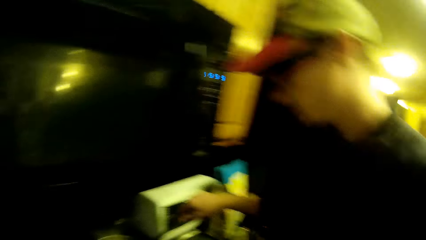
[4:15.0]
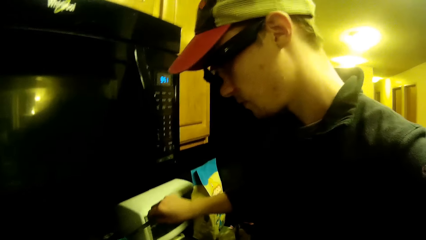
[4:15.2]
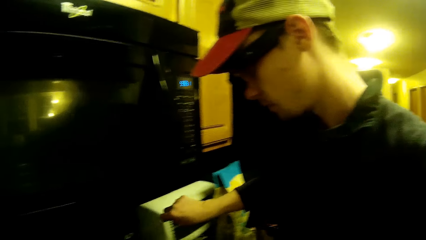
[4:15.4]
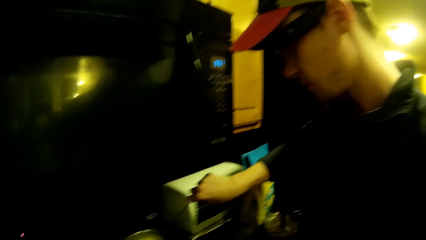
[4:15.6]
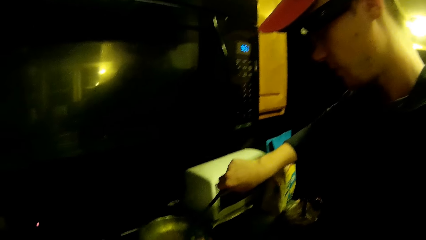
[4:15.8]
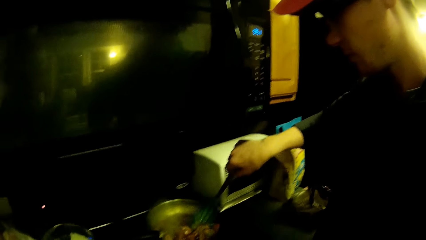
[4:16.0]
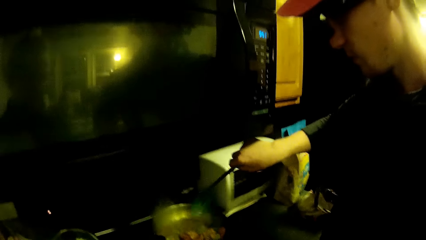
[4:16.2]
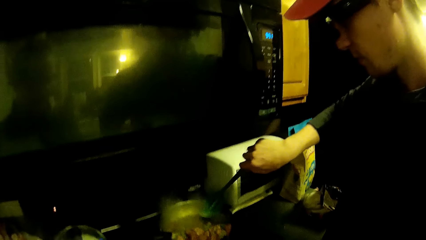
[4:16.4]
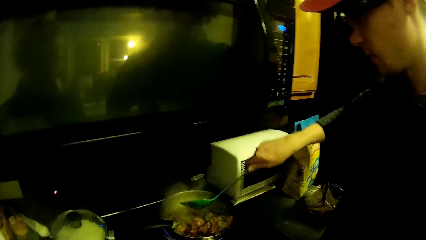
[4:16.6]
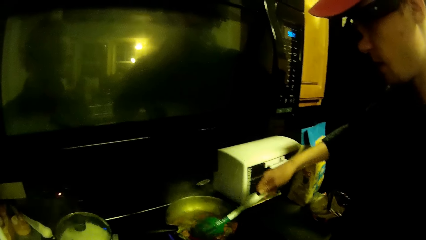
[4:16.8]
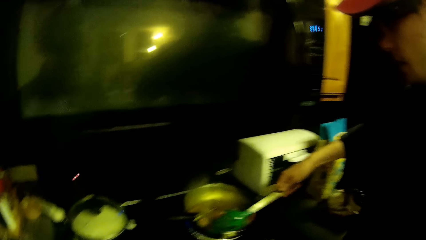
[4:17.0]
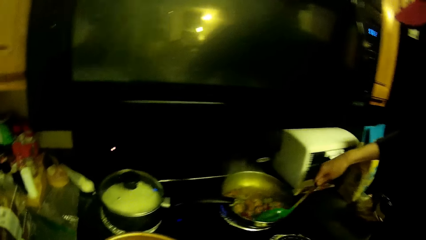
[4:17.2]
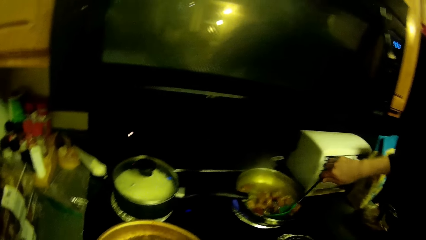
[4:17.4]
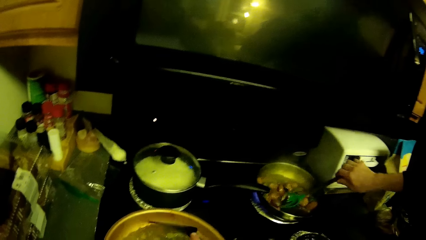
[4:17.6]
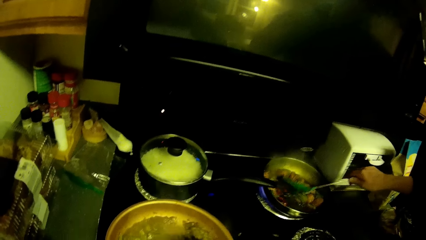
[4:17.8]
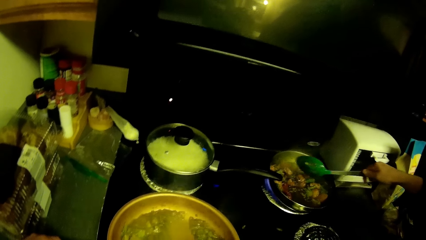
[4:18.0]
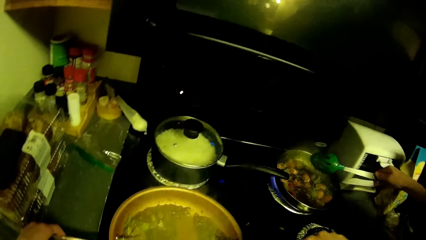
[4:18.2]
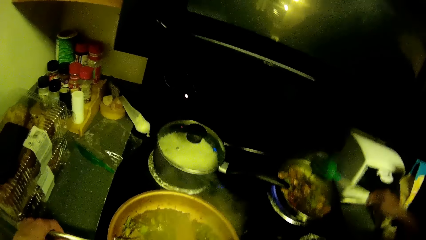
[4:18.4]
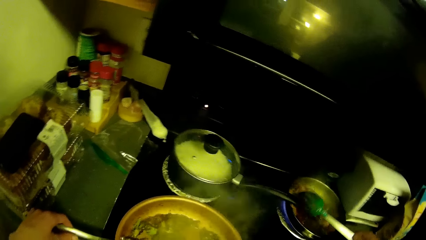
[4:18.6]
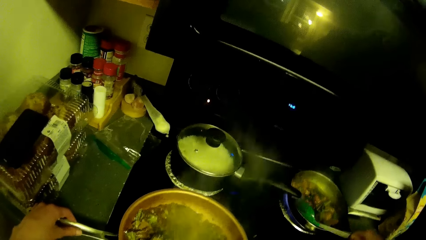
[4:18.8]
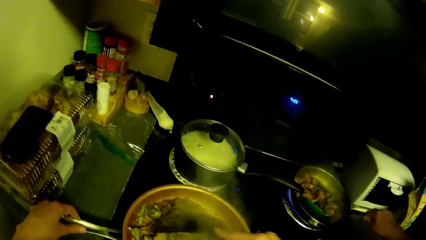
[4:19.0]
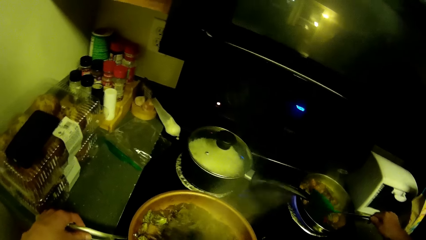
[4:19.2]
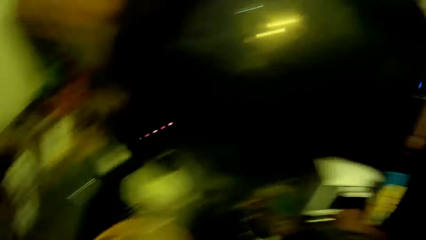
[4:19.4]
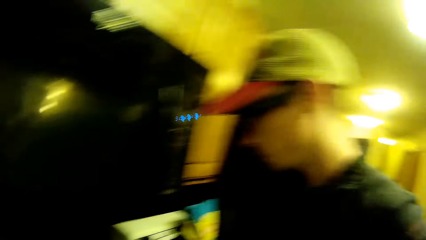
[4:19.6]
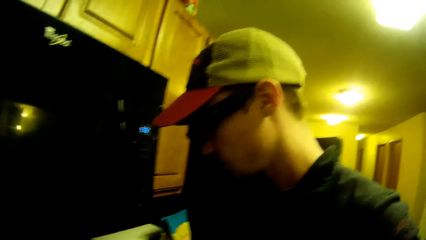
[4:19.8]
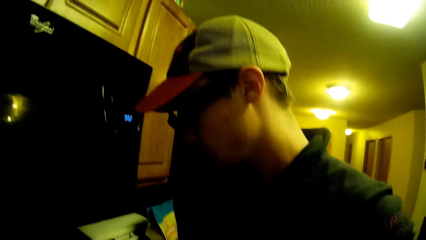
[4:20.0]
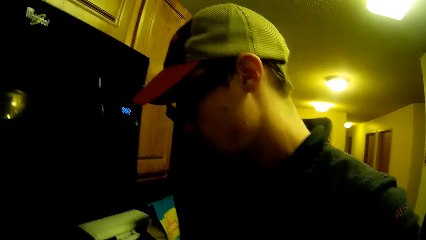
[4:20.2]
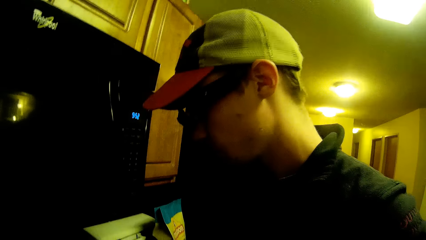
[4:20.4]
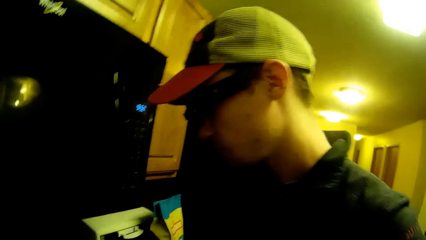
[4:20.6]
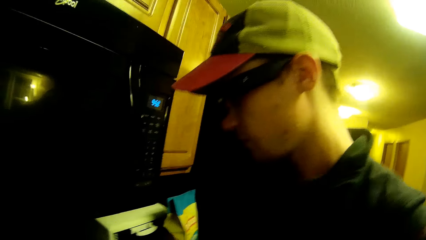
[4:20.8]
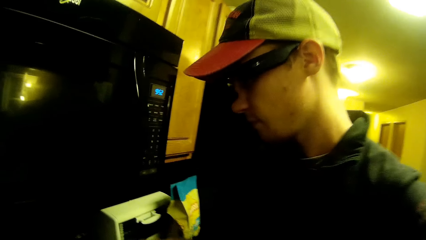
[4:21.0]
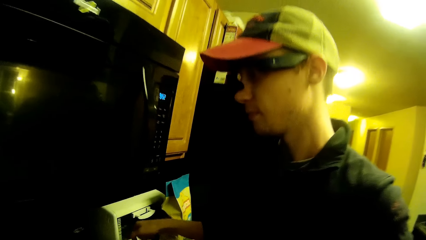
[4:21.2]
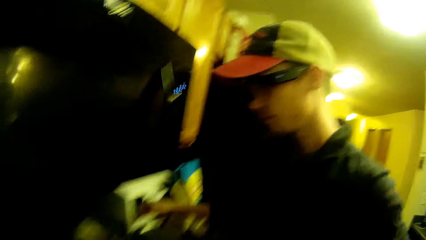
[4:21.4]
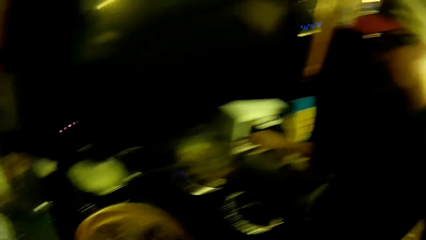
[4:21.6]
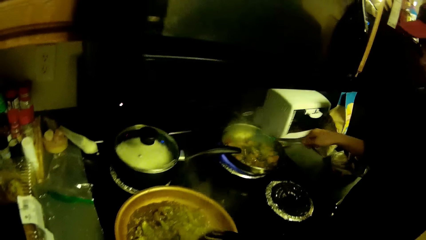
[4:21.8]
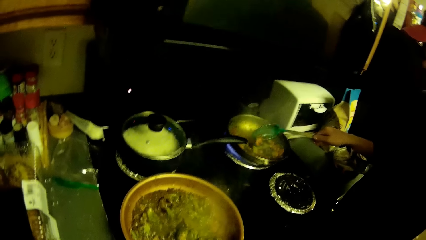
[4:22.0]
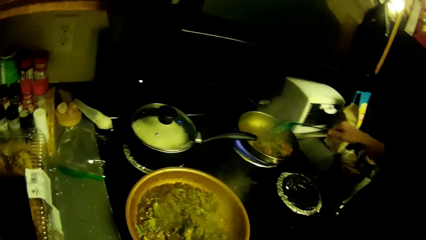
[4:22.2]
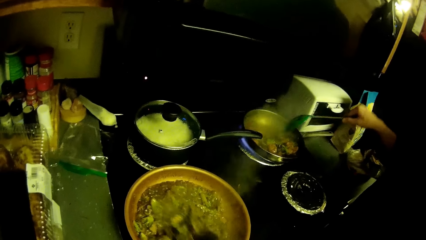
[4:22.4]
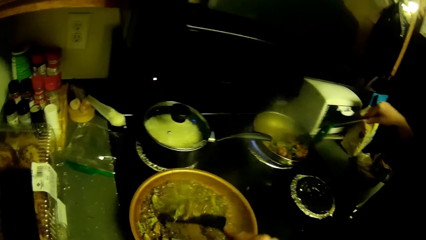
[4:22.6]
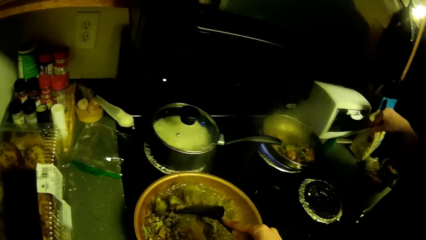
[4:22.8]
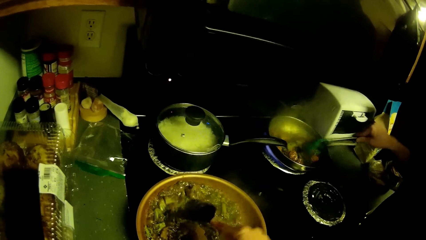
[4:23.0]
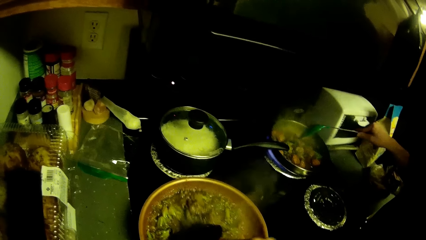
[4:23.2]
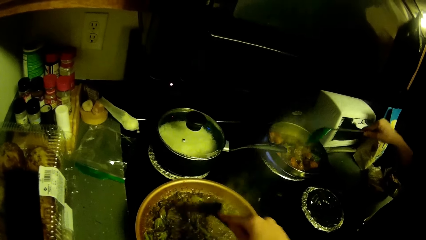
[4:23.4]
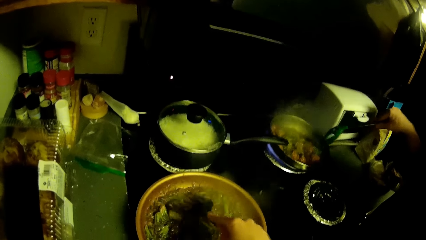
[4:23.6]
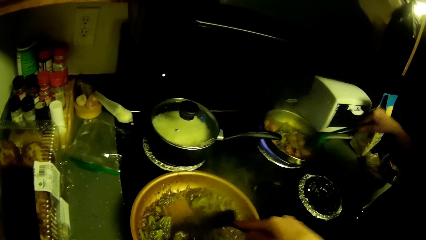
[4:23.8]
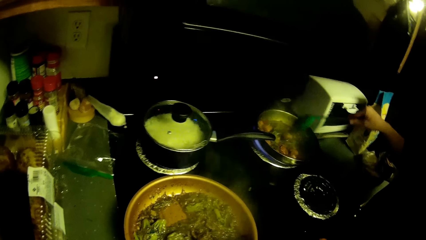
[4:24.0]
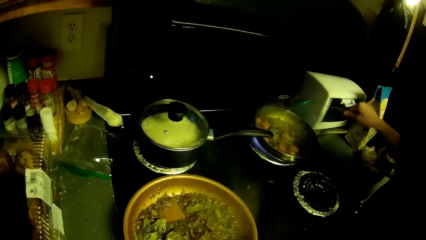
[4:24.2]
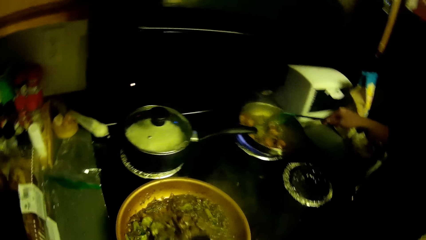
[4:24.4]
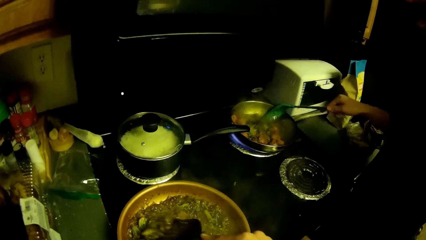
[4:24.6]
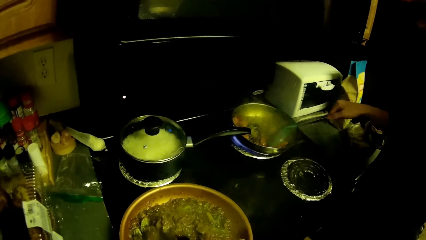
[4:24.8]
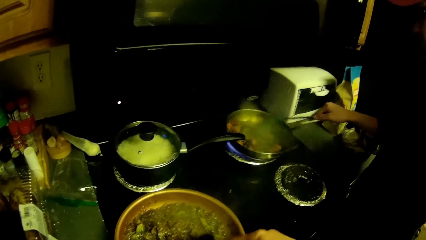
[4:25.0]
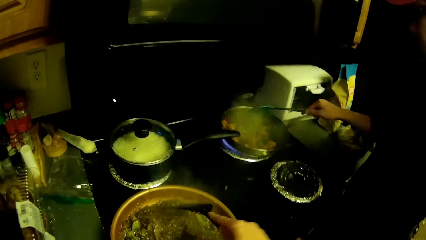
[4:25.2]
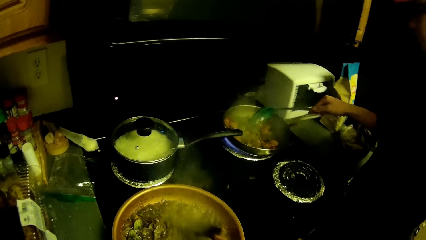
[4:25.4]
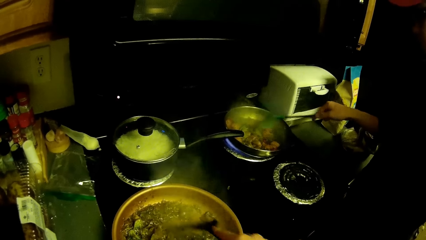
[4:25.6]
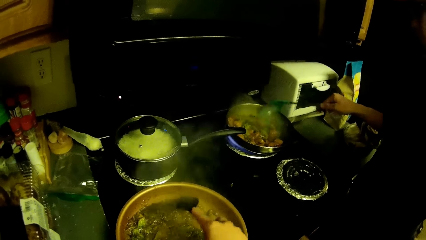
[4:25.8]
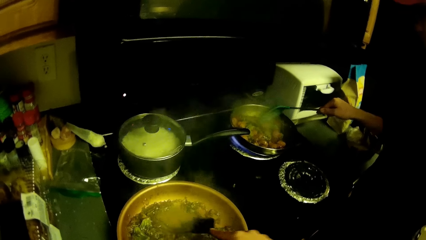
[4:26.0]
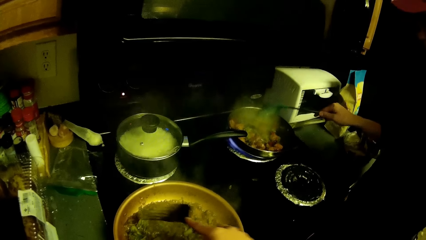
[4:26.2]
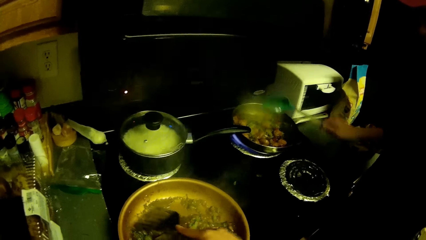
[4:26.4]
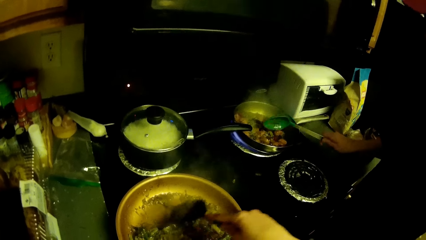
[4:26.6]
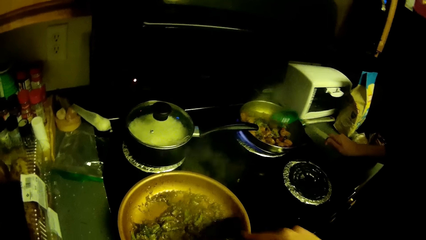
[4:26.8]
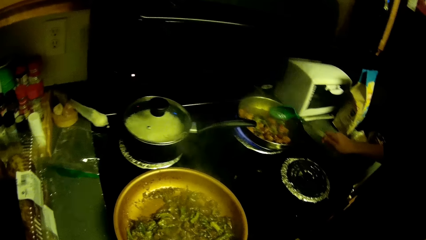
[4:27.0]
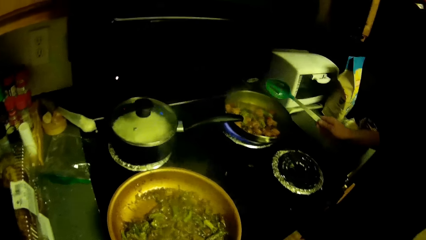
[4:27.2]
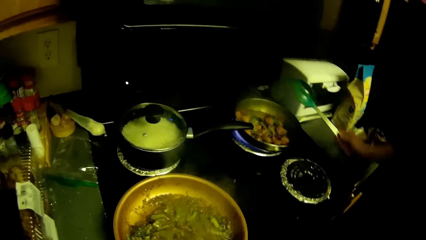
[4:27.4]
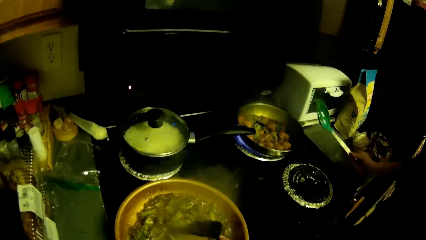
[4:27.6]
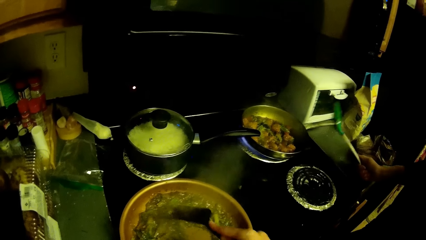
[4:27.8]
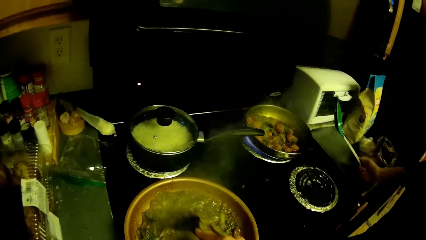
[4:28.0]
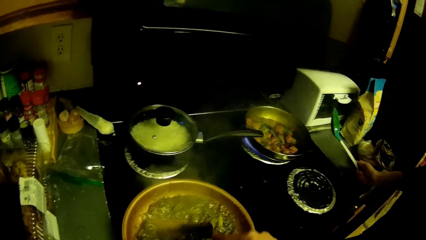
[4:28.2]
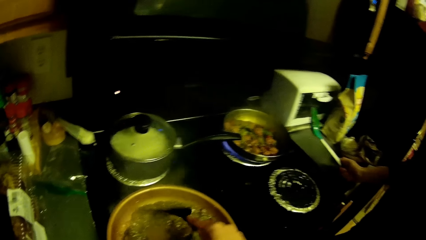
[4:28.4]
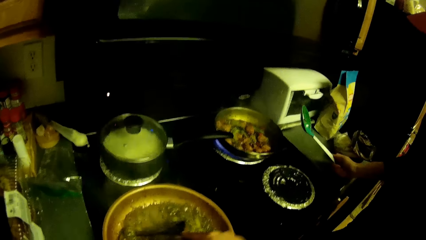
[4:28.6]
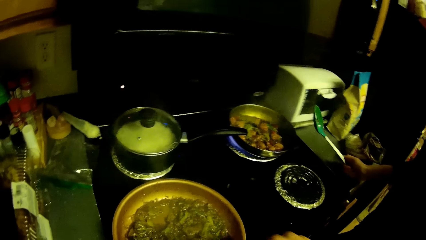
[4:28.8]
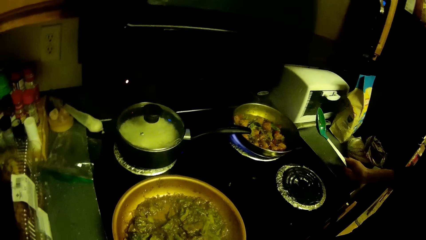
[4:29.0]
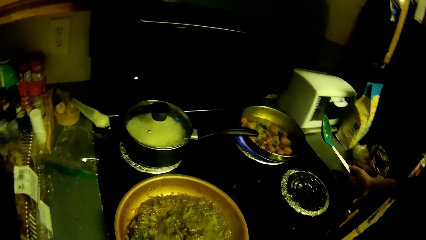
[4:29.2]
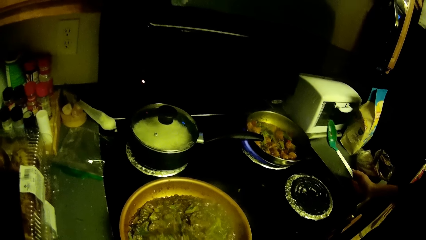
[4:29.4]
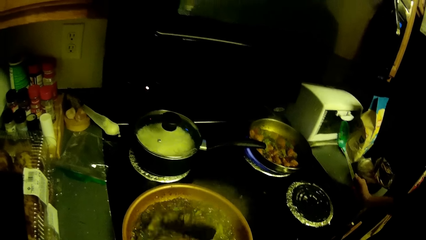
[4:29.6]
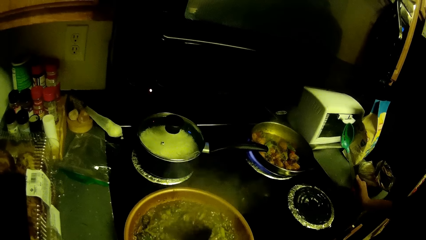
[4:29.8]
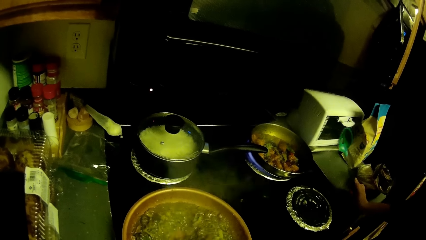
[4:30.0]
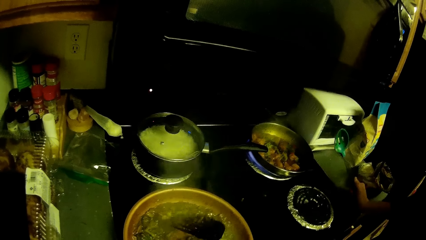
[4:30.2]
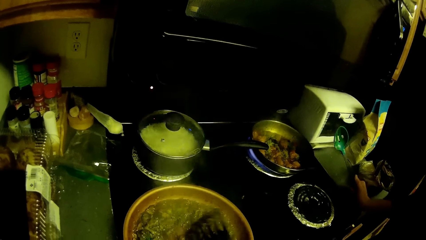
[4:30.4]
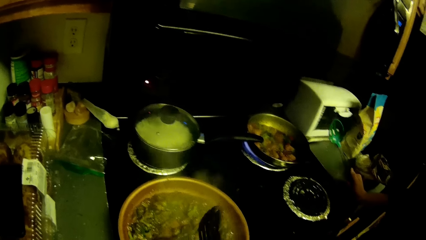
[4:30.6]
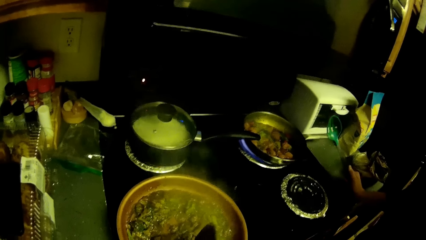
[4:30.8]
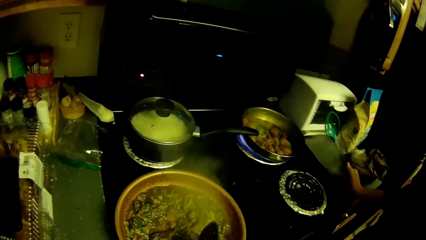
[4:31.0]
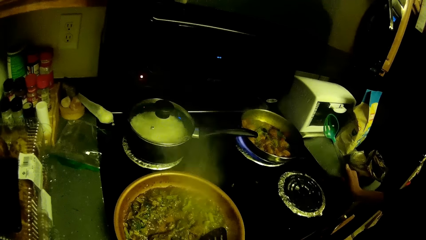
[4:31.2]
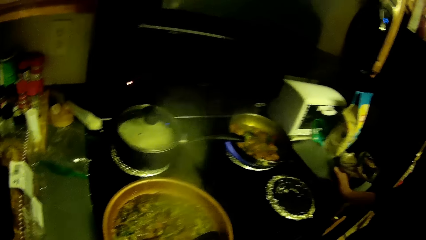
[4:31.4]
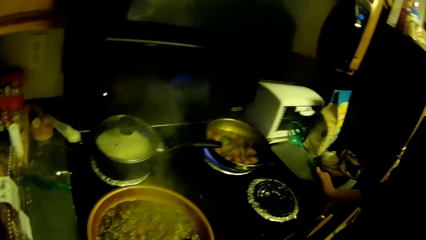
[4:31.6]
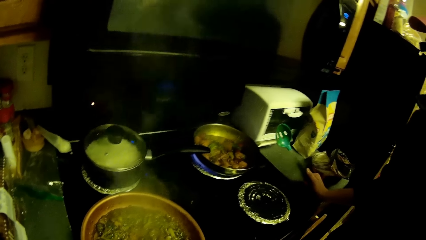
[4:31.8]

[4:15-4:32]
The camera wearer looks around. A man stirs the salads with a cooking spoon. The camera wearer looks at the man. The man cooks. The camera wearer stirs the vegetables in the cooking pan with the cooking spoon.
